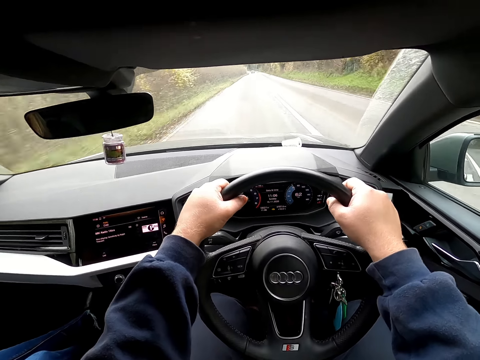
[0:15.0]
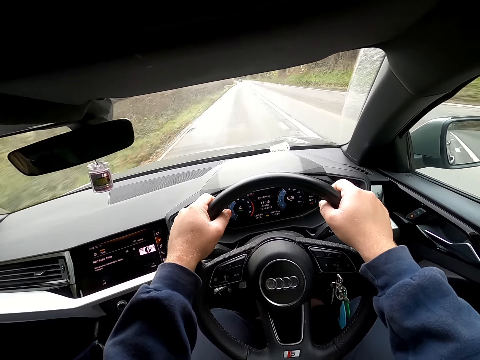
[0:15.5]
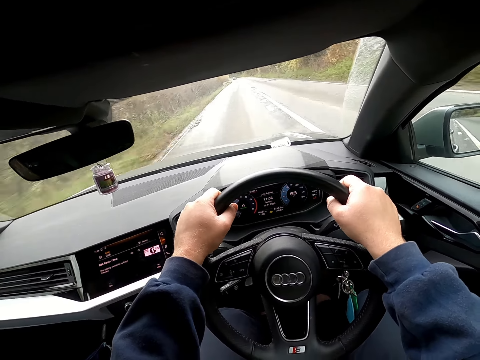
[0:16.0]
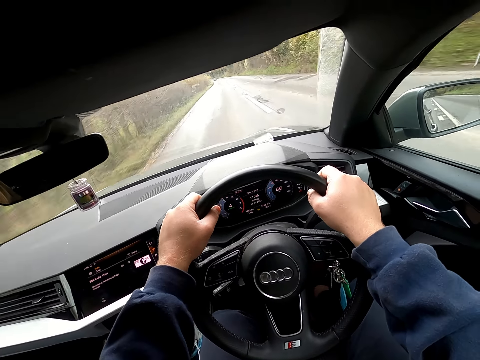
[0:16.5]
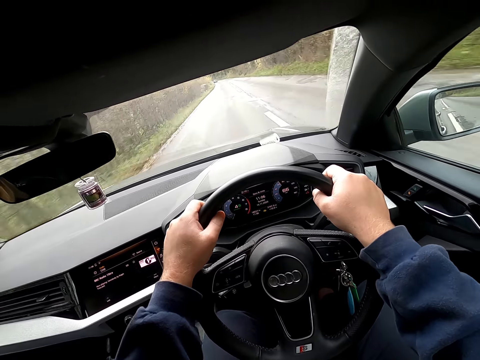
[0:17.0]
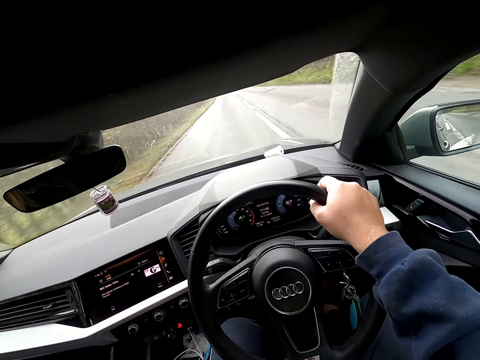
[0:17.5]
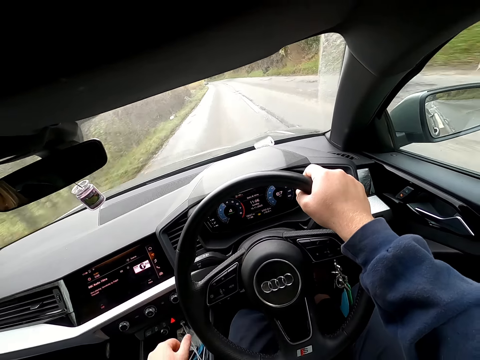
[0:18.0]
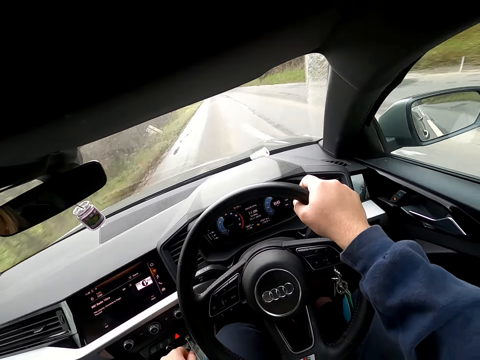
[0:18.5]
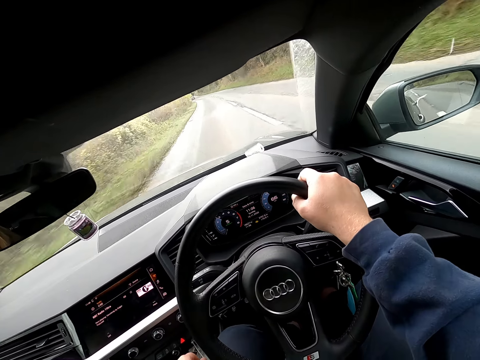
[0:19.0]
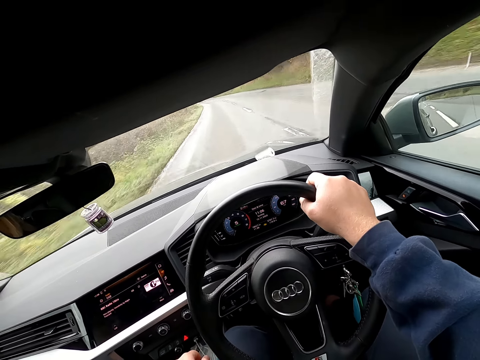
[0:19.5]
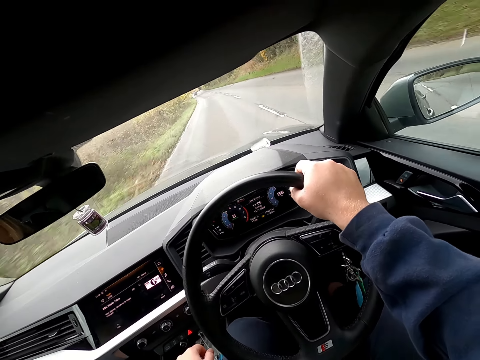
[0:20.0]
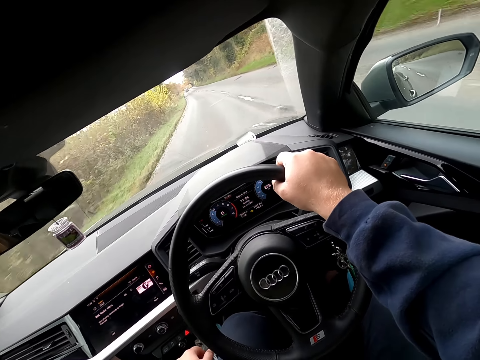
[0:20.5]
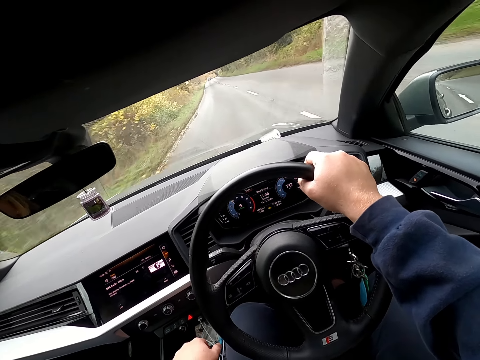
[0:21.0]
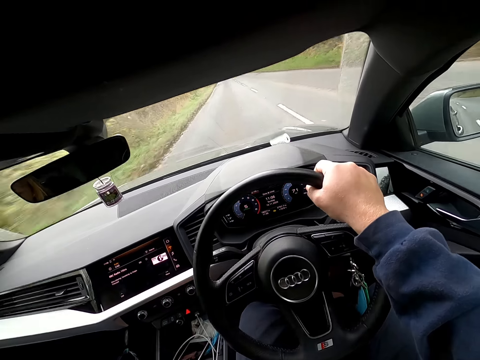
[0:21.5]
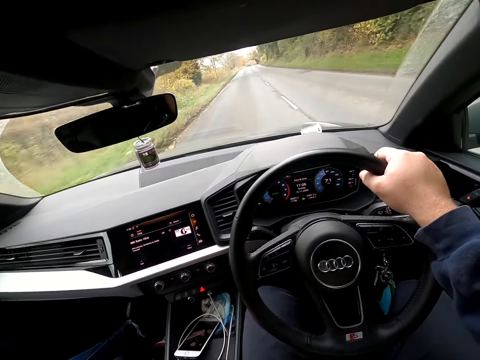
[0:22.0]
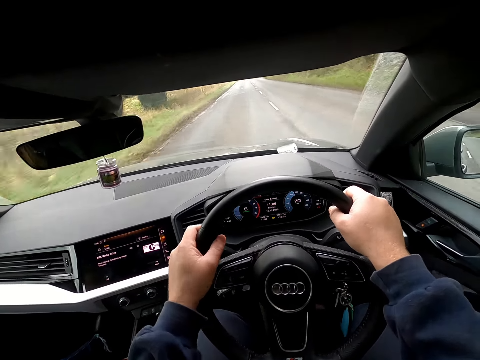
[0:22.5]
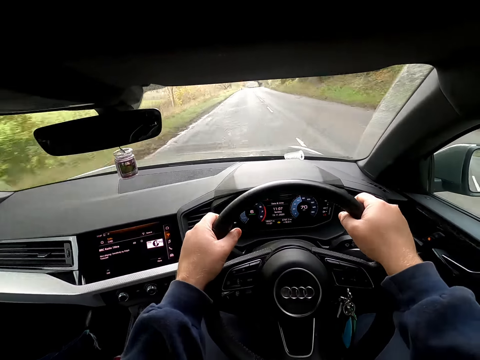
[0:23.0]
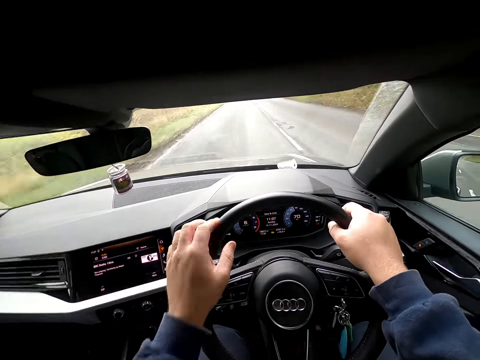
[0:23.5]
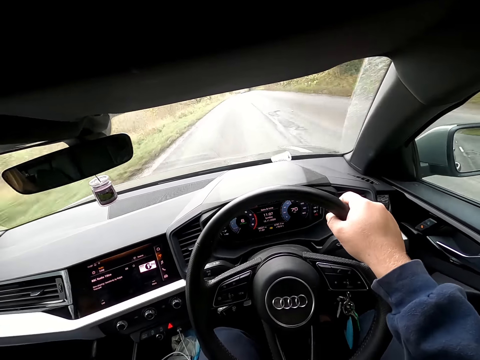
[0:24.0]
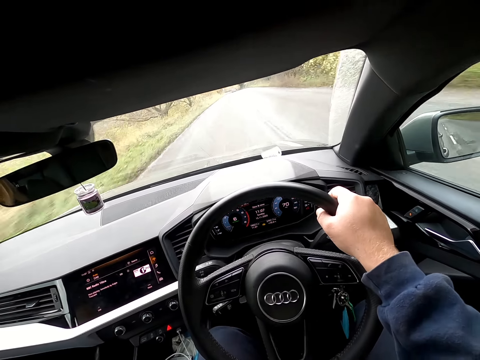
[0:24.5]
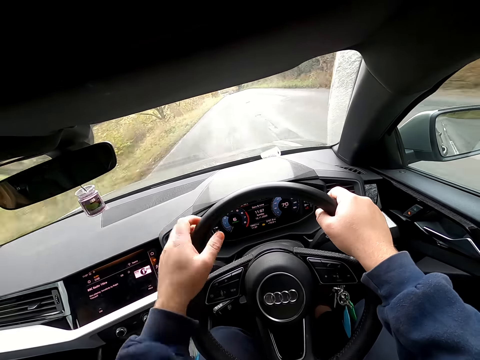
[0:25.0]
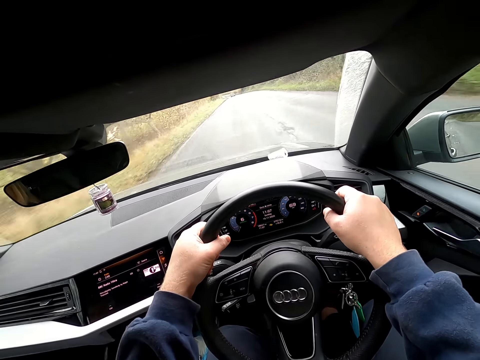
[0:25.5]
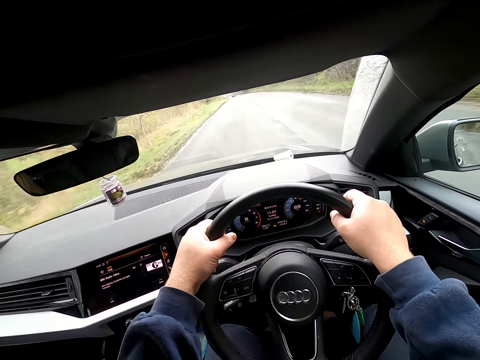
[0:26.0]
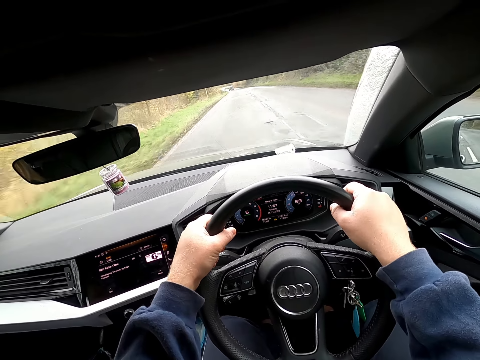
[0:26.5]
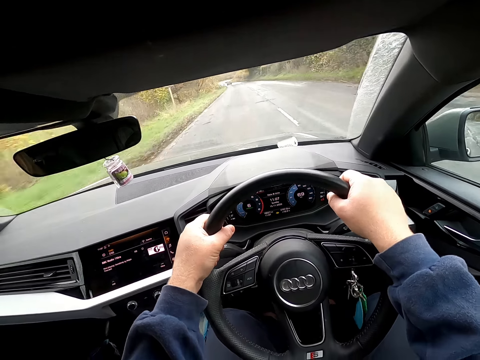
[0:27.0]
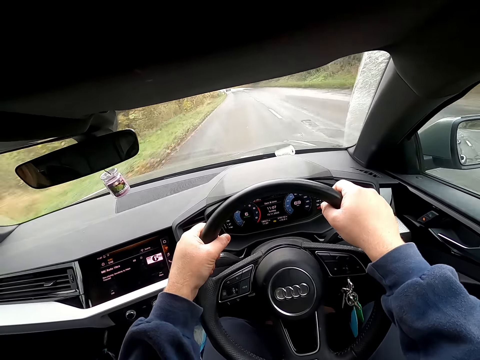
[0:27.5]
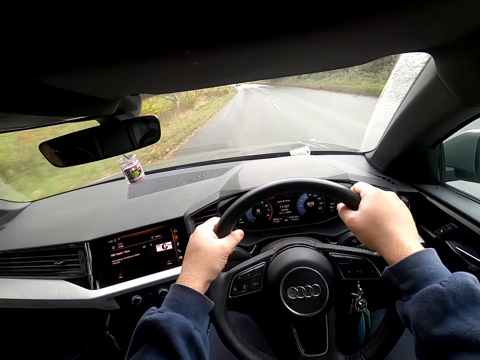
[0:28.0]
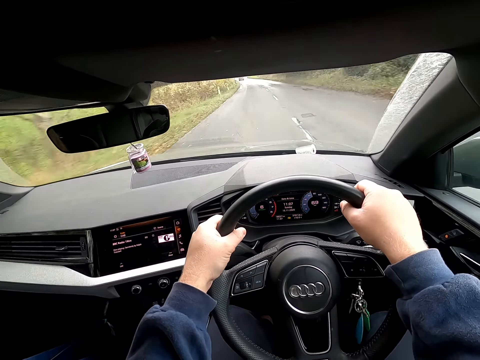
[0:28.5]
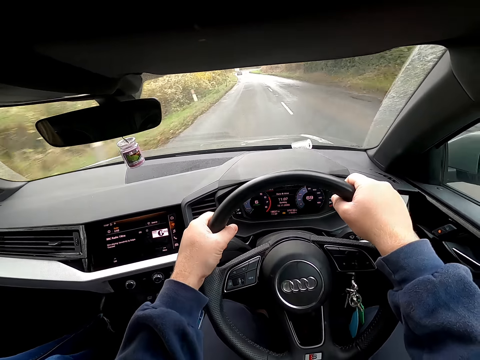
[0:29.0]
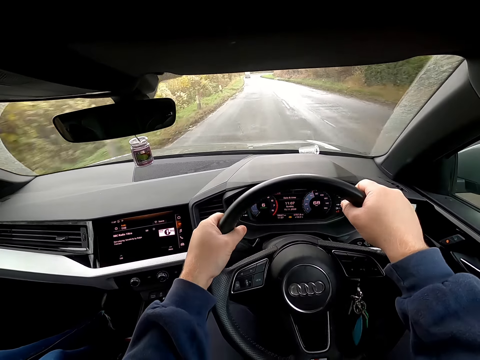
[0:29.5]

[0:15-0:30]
The camera wearer drops his left hand. He holds the steering wheel with his right hand. He moves a gear stick with his left hand. He touches the steering with his left hand. He holds the steering wheel with both hands. He holds the steering wheel with his right hand. He holds the steering wheel with both hands.

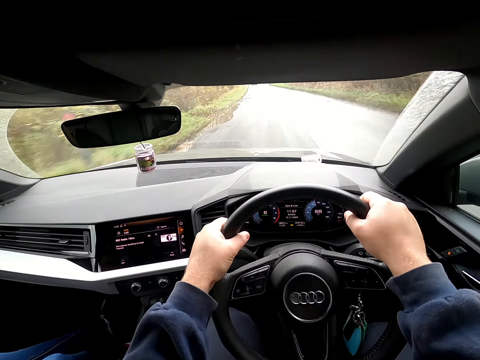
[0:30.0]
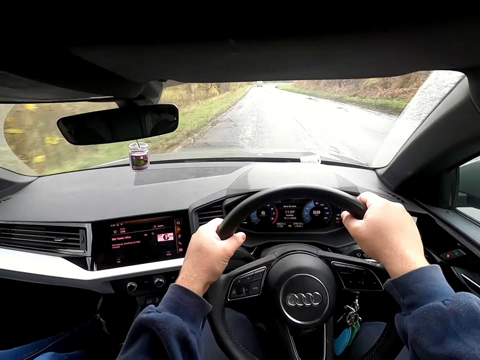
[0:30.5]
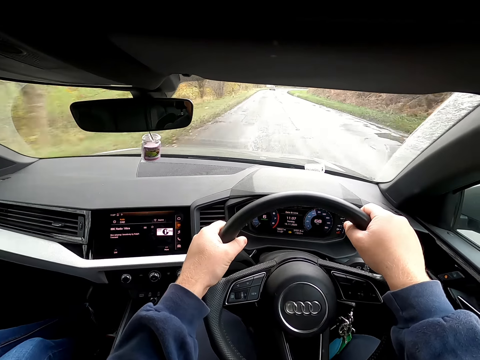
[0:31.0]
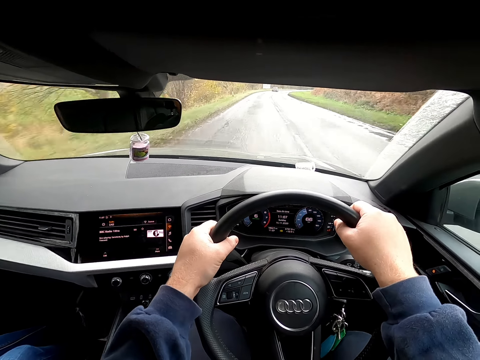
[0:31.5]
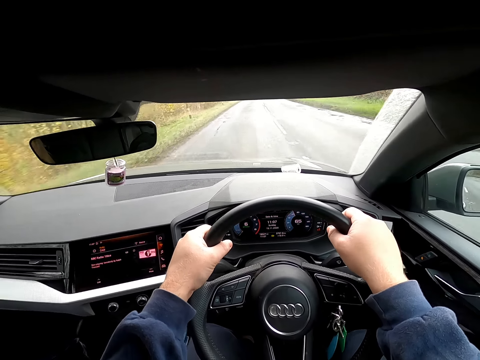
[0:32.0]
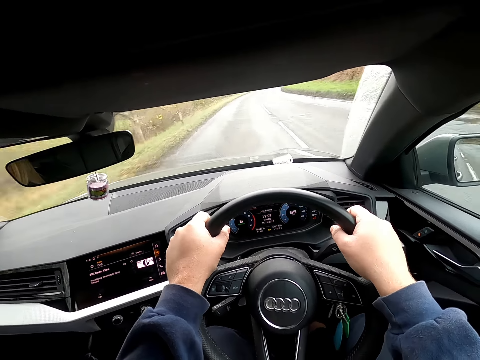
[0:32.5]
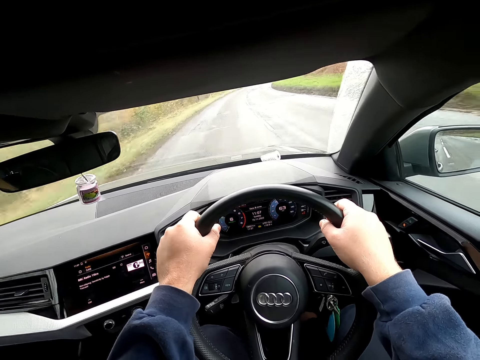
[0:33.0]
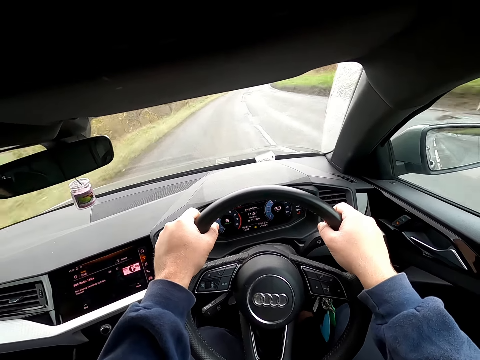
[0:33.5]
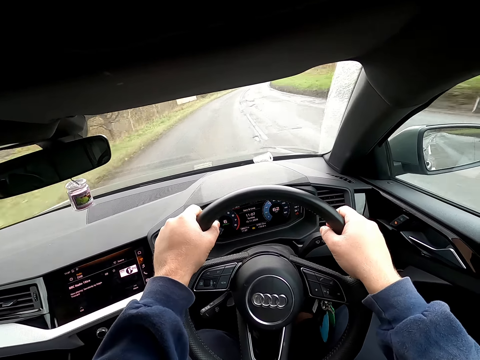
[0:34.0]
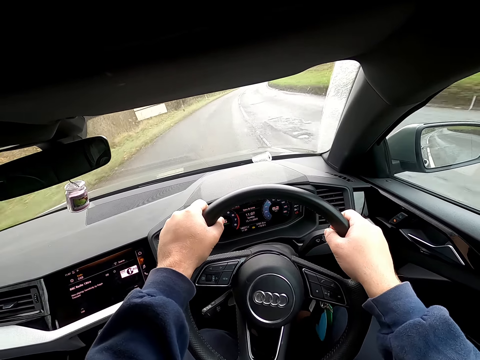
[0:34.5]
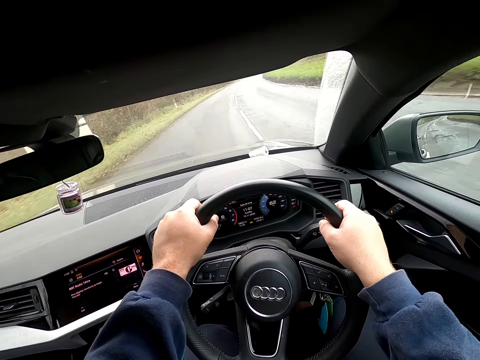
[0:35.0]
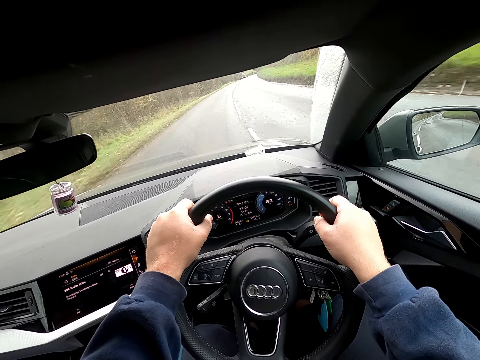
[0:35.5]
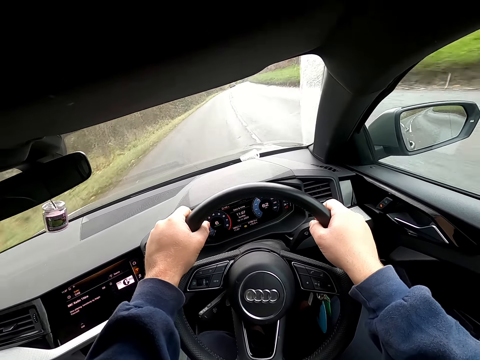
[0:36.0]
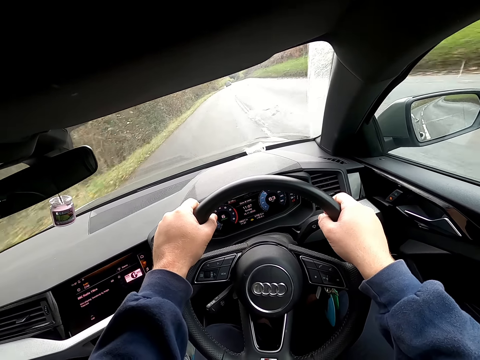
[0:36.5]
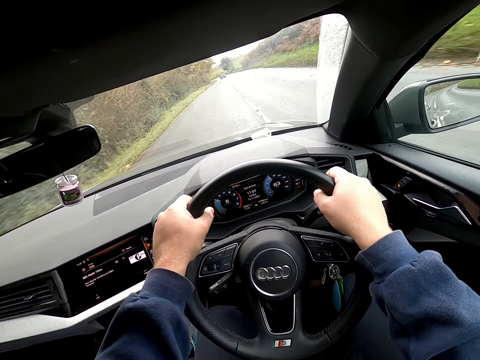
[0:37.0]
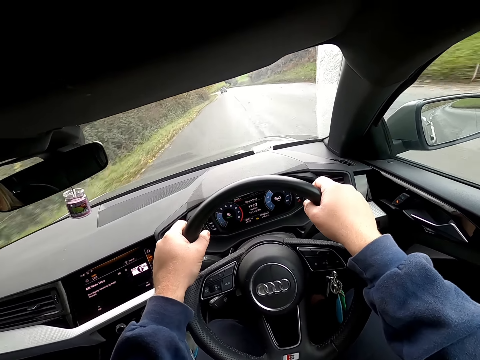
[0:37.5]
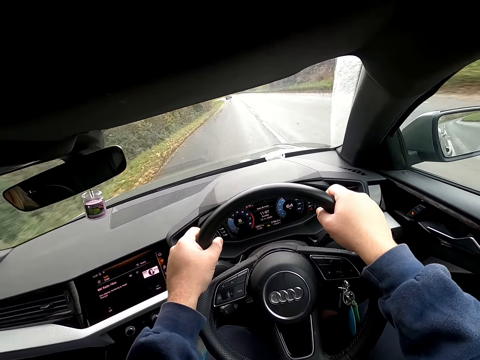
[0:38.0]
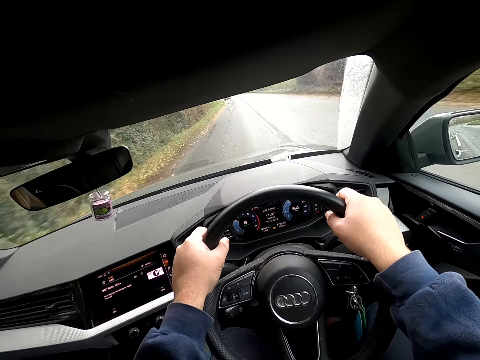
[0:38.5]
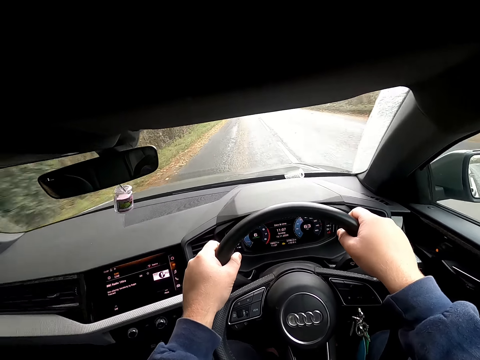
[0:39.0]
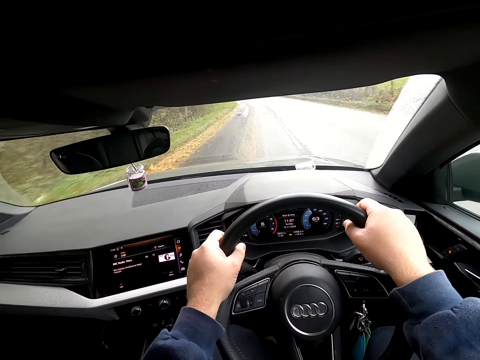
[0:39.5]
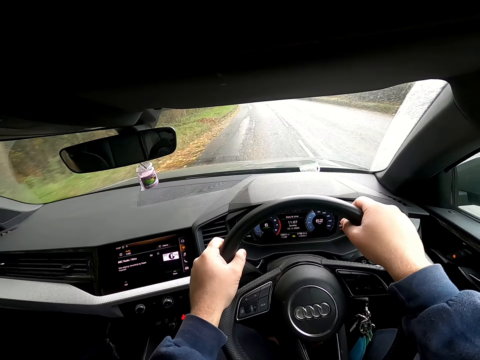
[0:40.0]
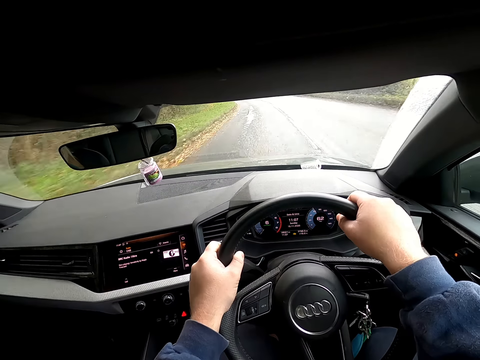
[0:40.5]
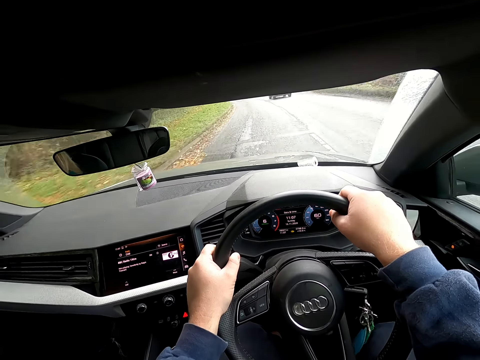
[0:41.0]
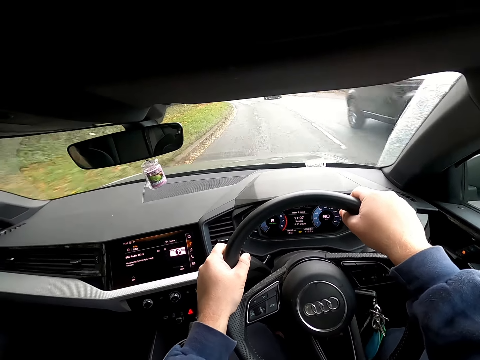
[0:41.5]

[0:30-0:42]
Vehicles drive past the camera wearer.
